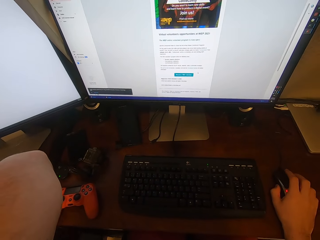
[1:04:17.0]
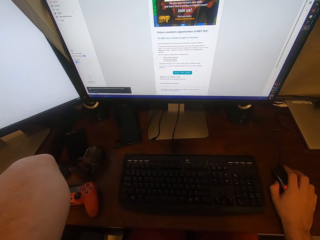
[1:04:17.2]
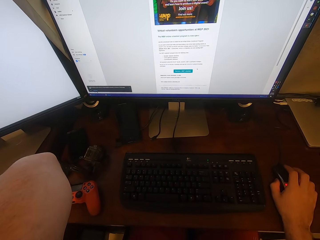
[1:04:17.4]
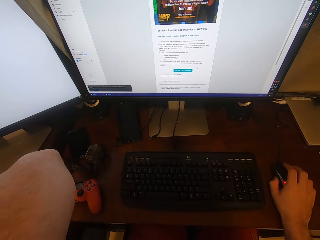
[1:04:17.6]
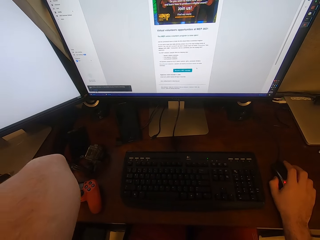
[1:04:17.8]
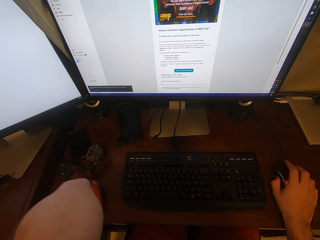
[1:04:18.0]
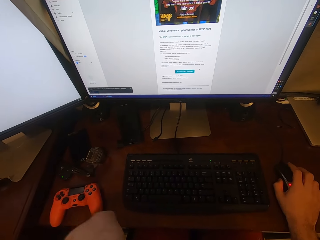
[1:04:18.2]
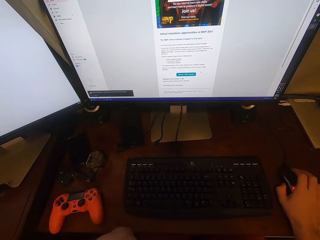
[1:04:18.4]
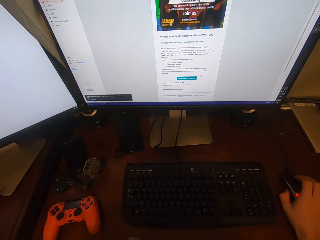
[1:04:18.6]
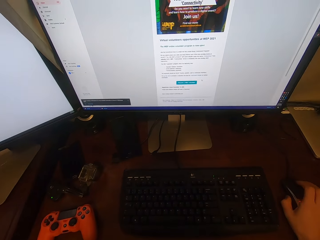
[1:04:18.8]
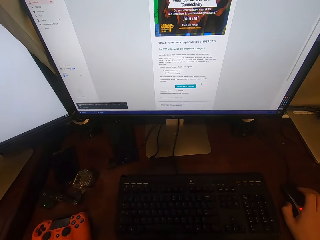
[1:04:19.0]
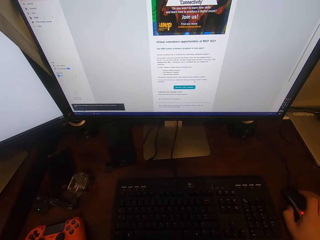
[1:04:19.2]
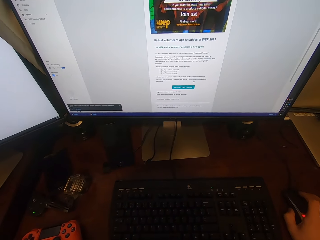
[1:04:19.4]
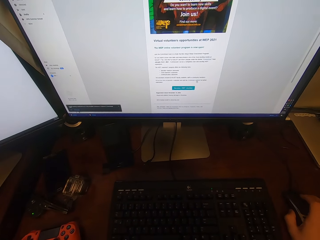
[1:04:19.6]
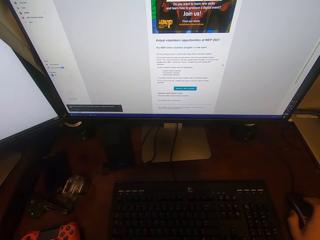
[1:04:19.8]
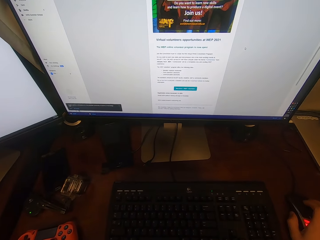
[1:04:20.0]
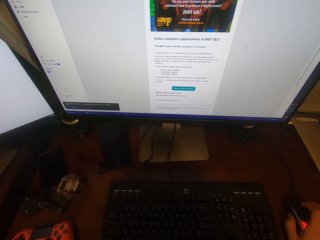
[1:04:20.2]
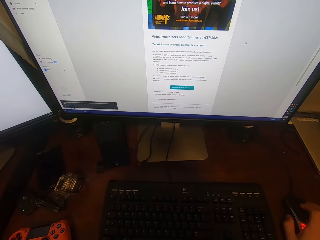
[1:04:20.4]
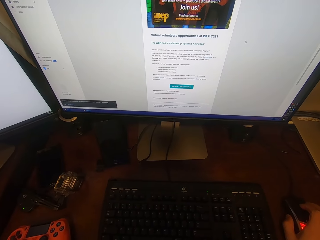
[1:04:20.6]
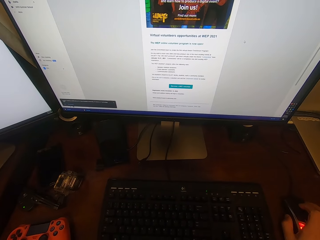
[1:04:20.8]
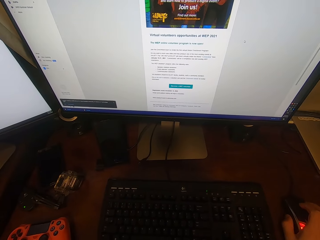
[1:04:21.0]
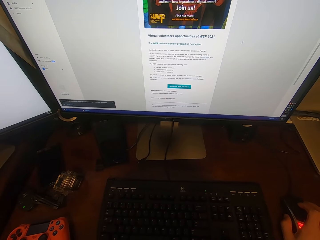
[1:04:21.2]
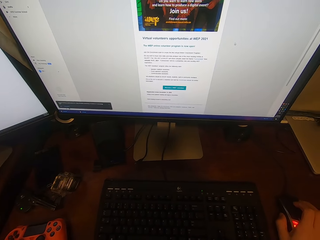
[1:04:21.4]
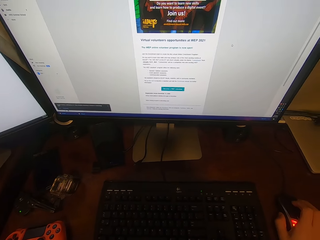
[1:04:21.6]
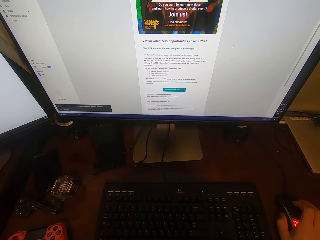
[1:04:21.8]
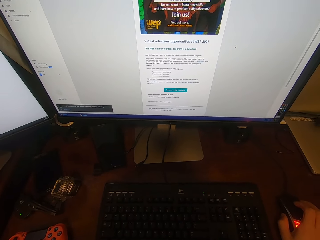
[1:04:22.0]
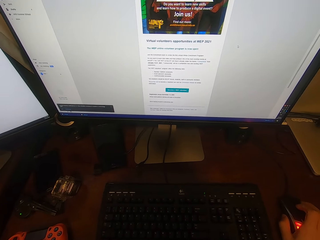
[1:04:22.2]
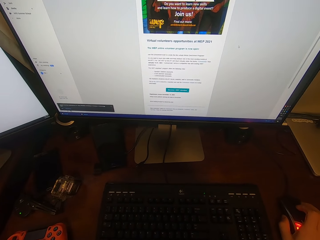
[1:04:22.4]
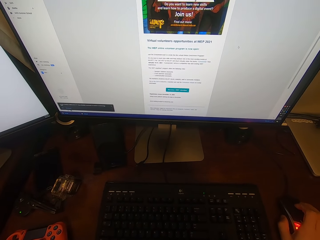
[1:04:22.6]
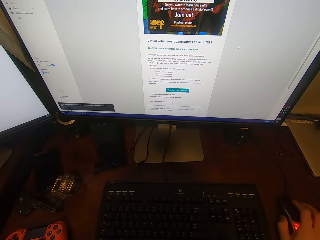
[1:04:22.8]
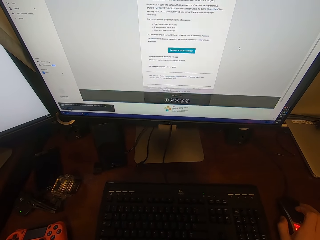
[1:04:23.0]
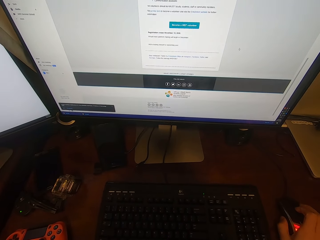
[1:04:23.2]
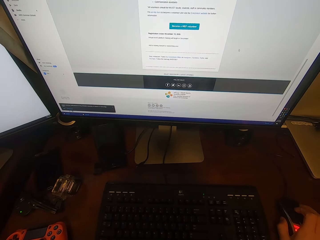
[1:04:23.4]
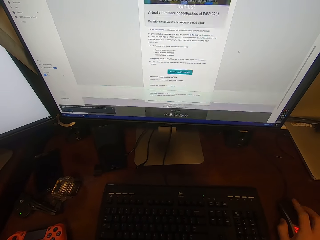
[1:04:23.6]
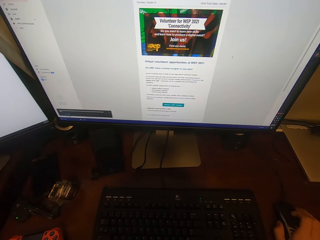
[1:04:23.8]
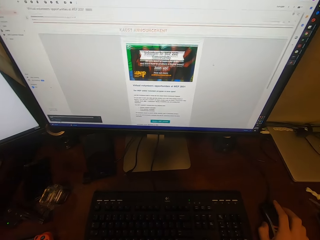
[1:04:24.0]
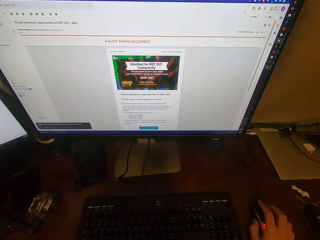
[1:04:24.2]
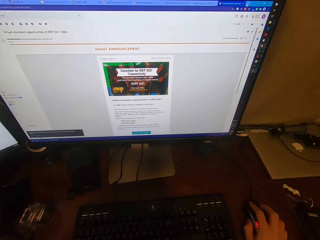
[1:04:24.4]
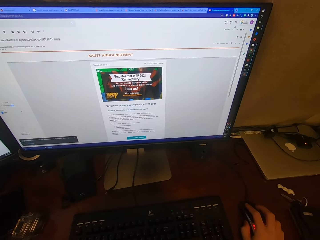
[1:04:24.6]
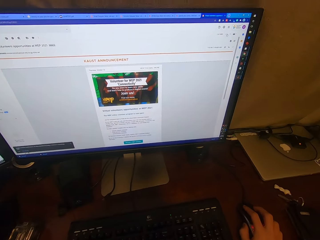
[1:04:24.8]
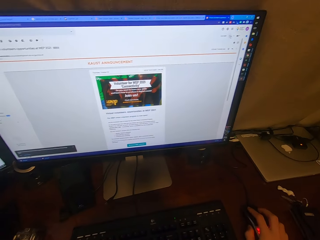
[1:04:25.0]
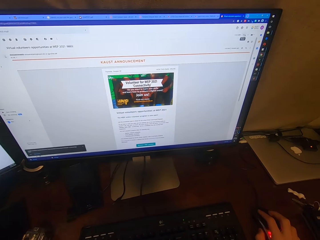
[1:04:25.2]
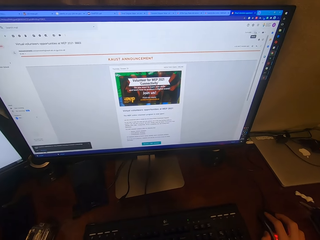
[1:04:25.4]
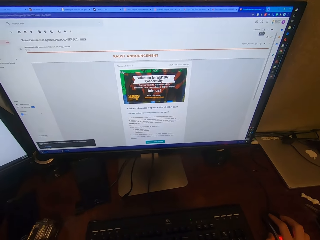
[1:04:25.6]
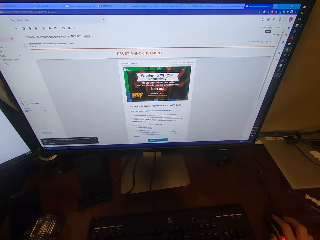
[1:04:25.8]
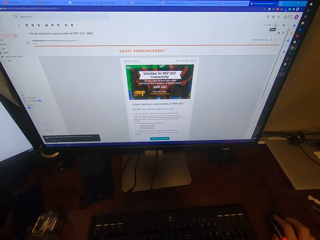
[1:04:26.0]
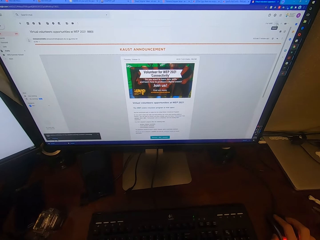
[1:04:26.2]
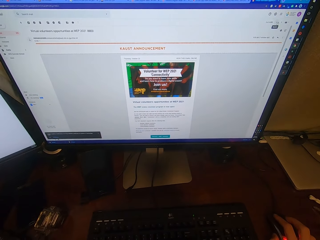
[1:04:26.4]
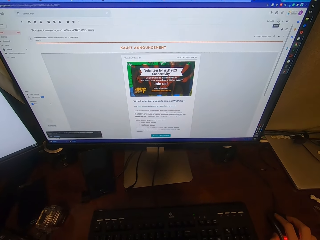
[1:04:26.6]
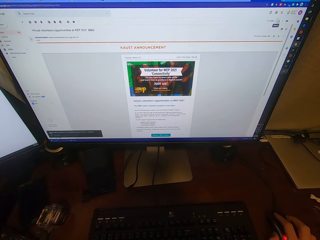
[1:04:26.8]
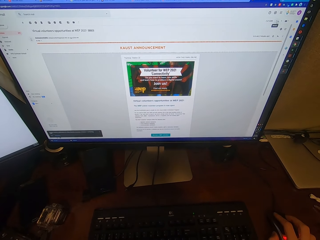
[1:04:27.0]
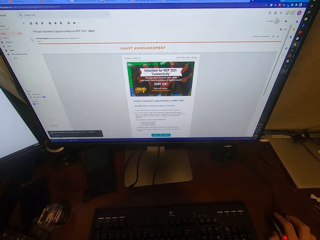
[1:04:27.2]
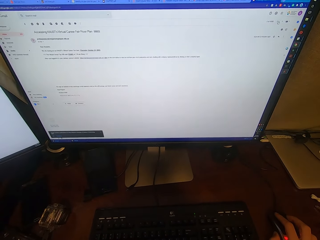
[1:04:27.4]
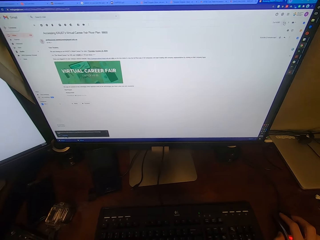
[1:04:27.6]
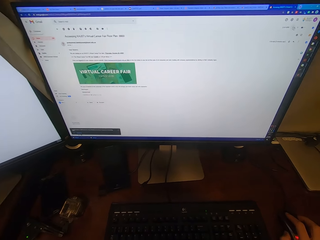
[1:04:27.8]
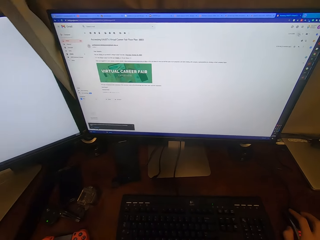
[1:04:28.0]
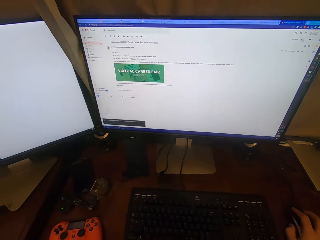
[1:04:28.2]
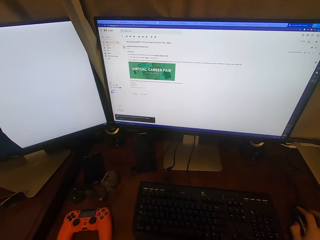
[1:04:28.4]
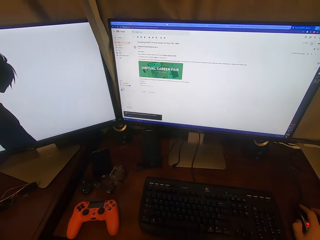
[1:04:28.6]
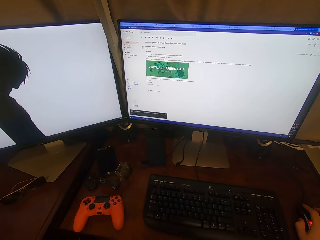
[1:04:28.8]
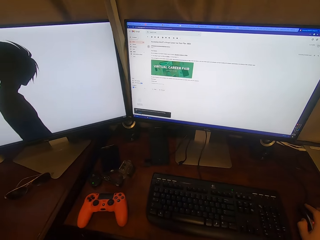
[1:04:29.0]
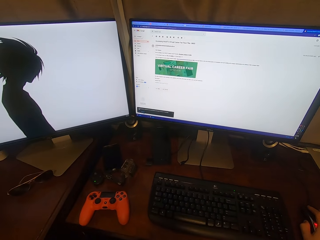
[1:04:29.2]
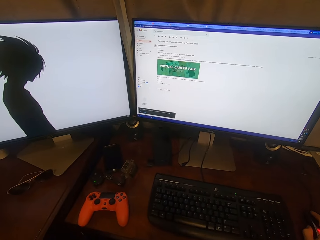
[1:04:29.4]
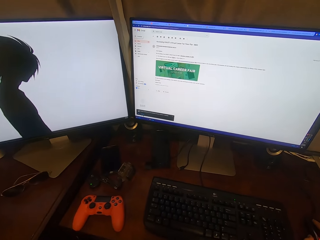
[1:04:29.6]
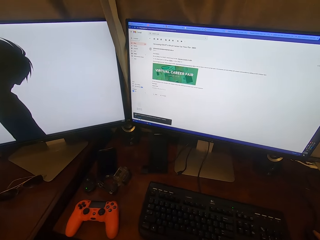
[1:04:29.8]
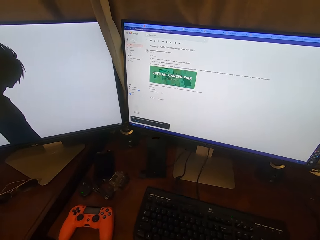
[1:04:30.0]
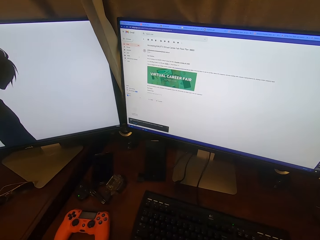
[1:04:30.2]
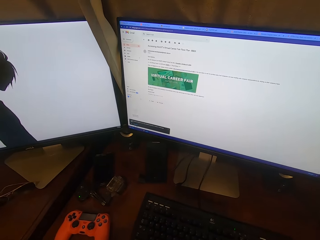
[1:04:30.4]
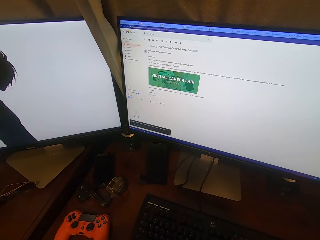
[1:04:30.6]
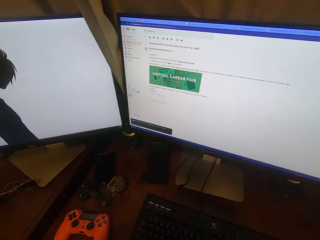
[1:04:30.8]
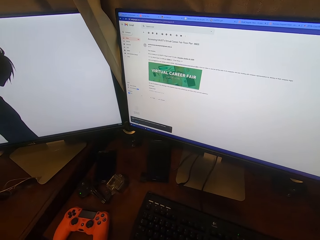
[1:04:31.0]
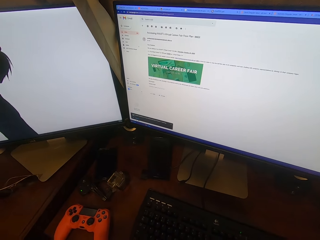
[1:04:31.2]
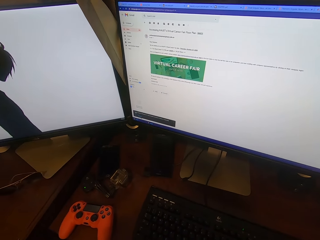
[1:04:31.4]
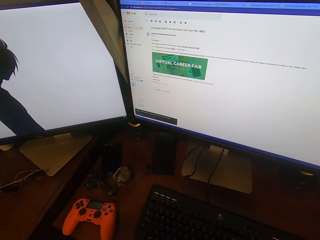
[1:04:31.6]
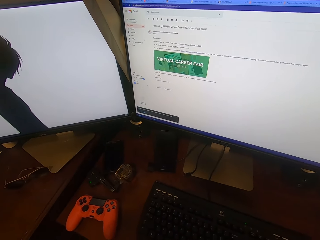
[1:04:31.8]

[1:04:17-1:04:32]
The camera wearer holds a mouse. They move the mouse cursor on the screen. They scroll the mouse ball. They turn around. They move the mouse cursor on the screen. They turn around.

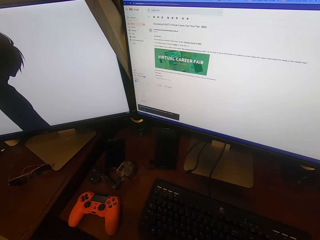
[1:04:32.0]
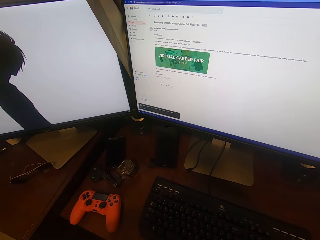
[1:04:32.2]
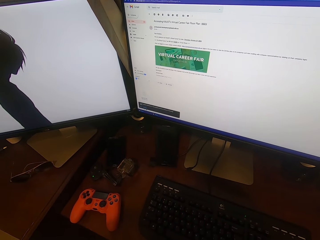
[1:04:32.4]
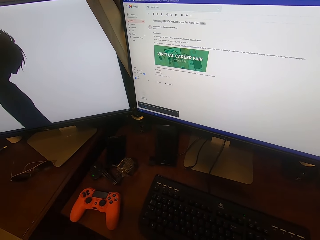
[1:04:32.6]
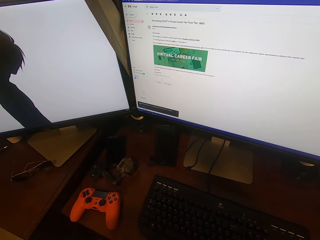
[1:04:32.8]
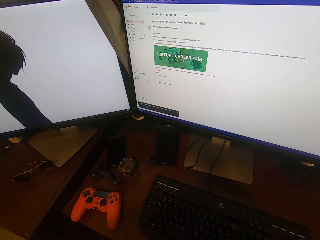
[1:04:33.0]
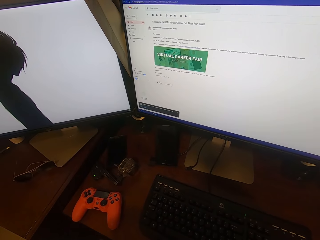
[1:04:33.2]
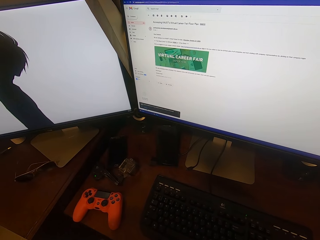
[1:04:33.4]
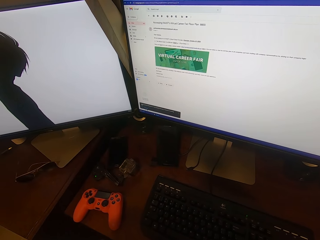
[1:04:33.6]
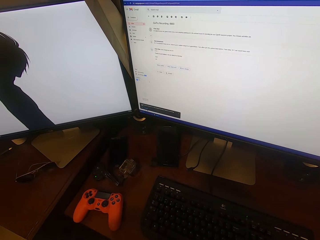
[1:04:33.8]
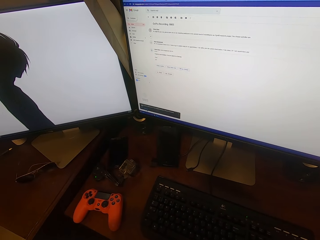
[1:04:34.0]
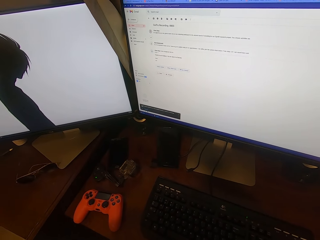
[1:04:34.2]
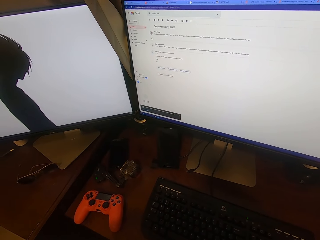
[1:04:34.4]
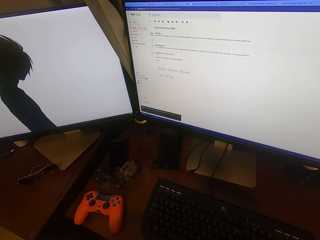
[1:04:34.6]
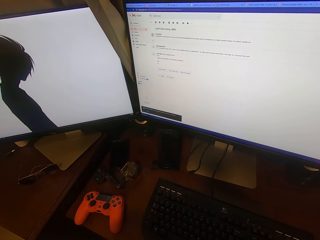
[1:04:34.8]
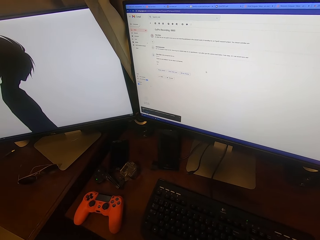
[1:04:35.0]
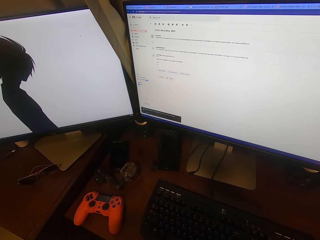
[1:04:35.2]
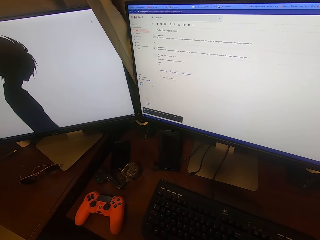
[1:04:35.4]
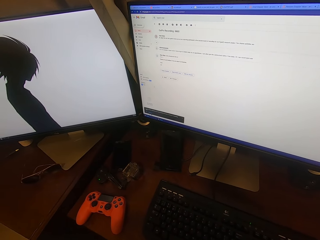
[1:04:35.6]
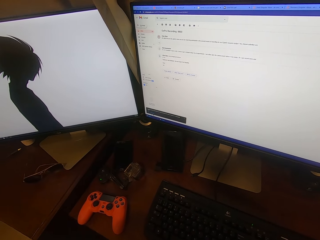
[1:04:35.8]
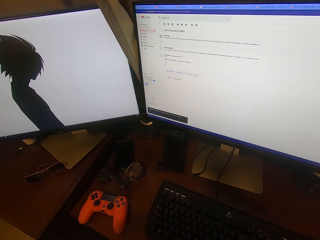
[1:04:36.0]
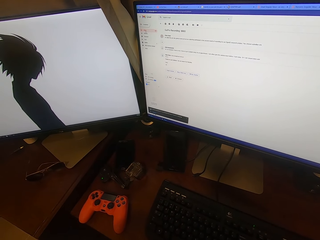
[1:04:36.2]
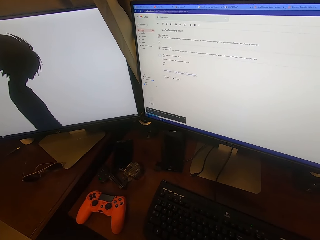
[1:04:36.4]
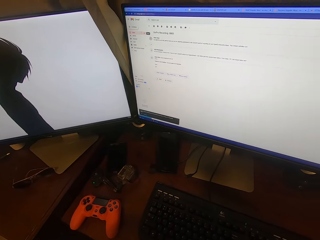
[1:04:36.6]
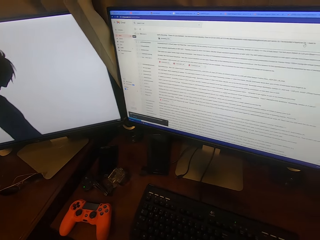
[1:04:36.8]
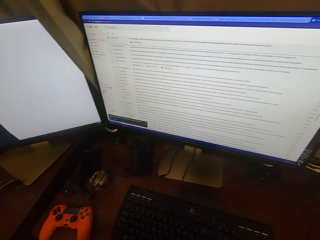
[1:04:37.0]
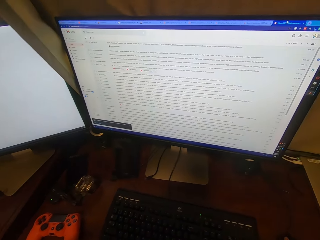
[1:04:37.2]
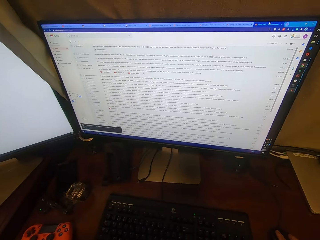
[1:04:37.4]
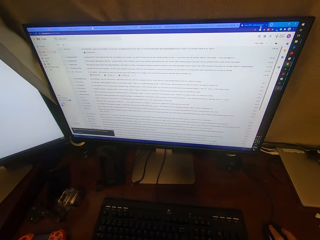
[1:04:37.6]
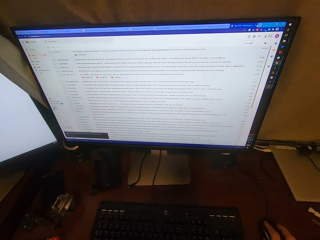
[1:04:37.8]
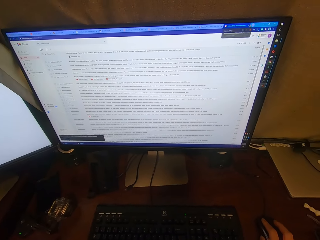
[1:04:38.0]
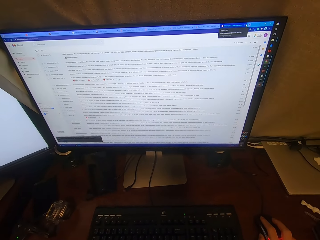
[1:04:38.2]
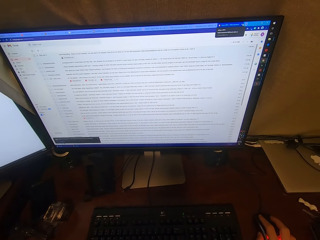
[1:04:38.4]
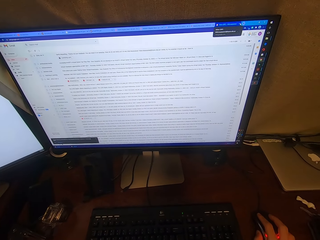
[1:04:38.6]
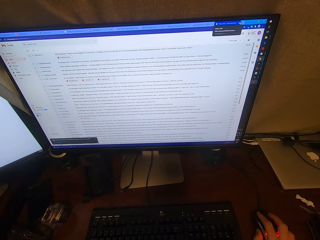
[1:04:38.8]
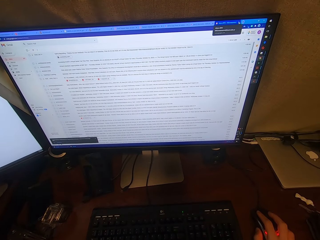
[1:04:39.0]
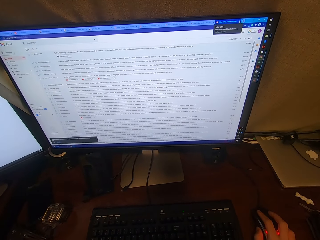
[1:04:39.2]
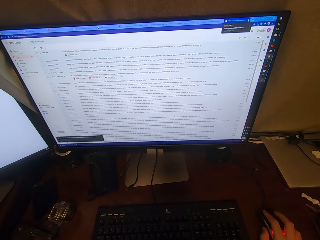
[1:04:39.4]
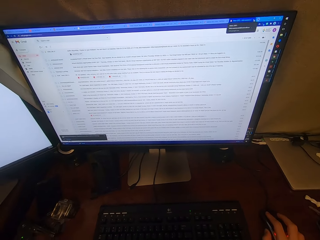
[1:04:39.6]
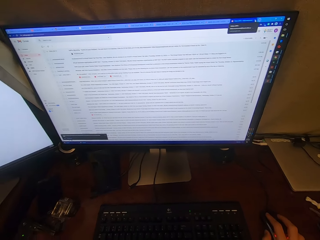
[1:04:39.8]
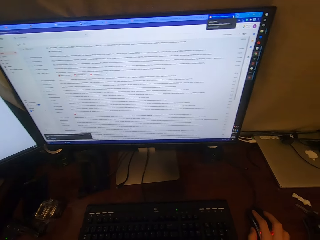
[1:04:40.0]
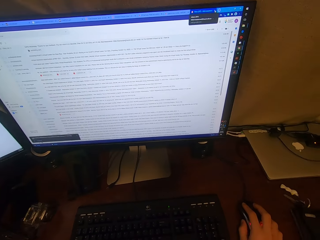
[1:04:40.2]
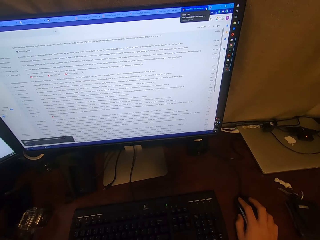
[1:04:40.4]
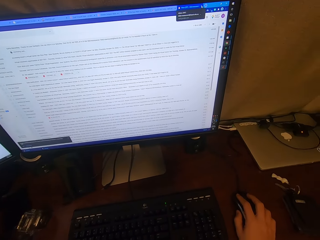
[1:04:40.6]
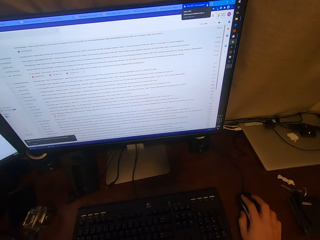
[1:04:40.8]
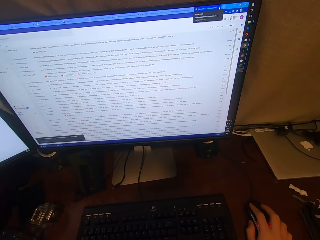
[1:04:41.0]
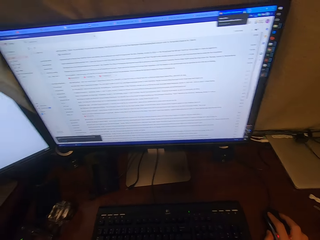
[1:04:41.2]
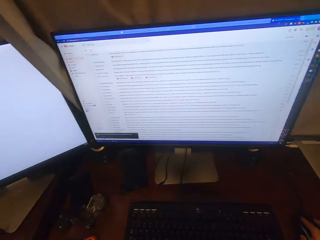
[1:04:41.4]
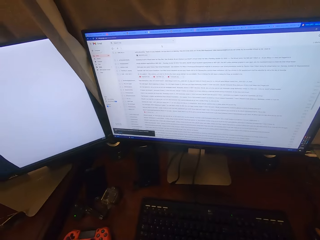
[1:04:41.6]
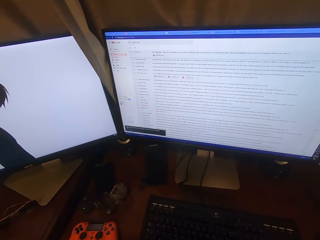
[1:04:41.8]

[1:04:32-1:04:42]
The camera wearer moves the mouse cursor on the screen. They hold the mouse.
